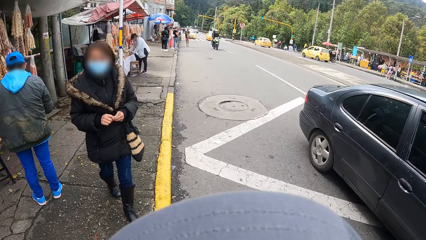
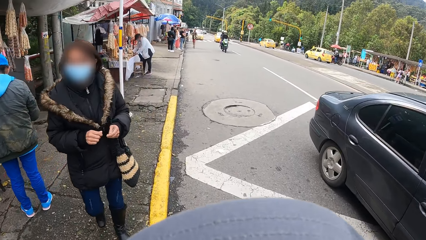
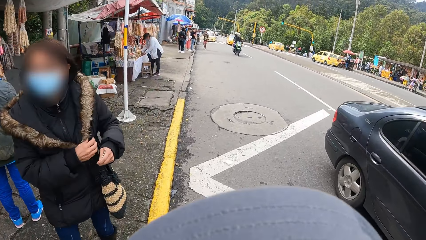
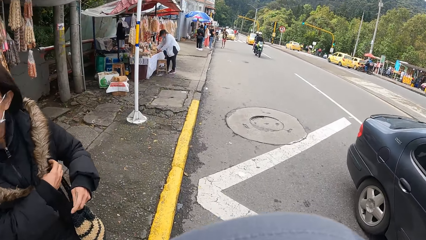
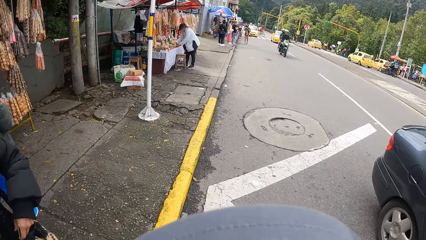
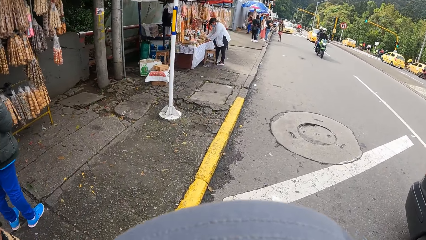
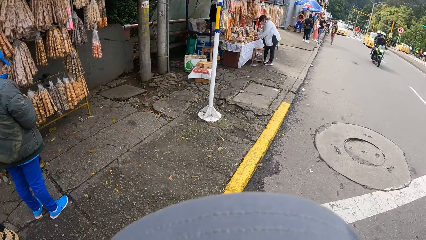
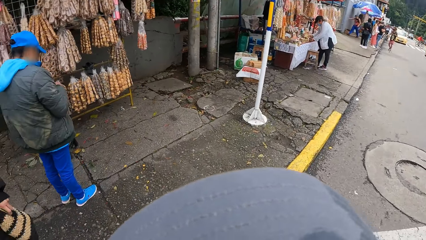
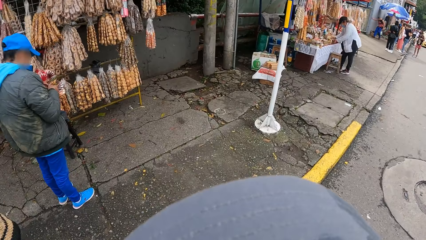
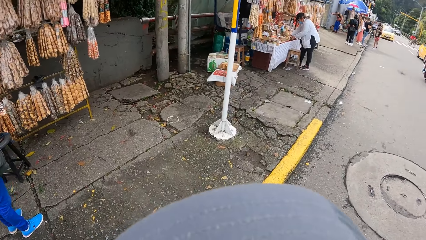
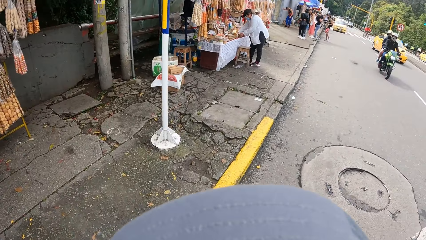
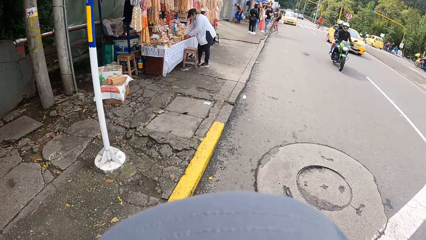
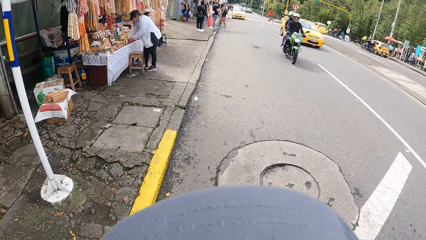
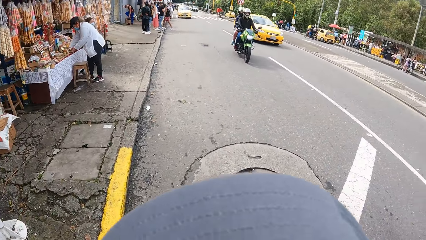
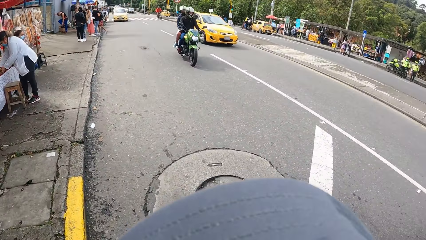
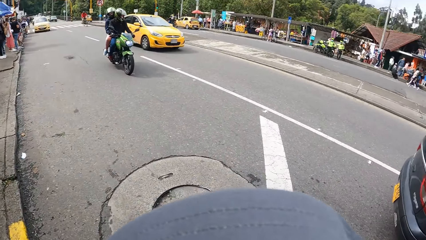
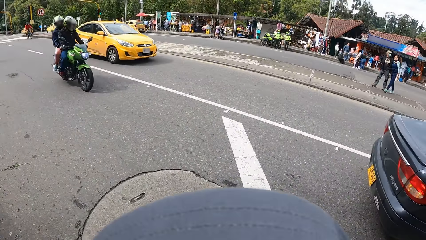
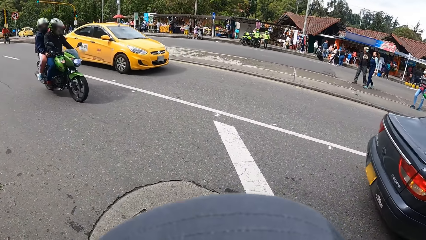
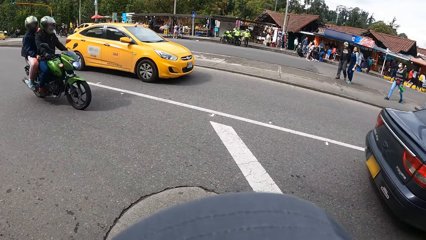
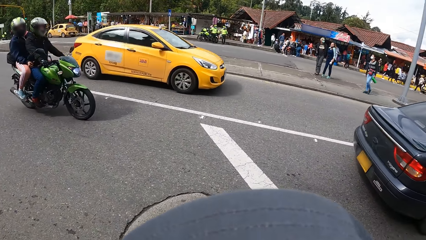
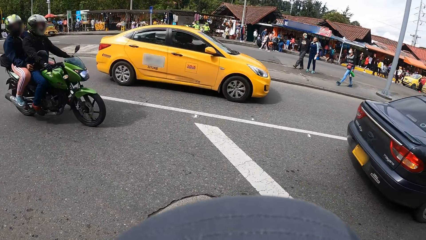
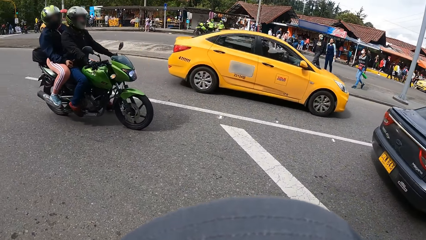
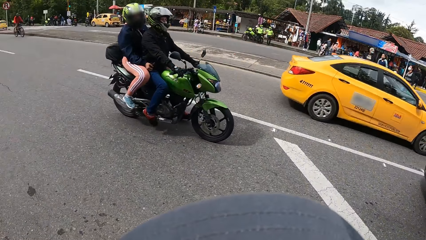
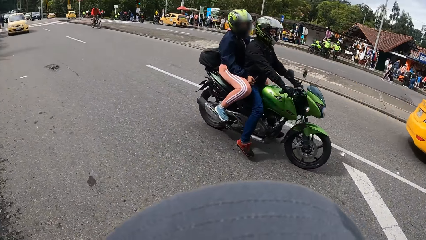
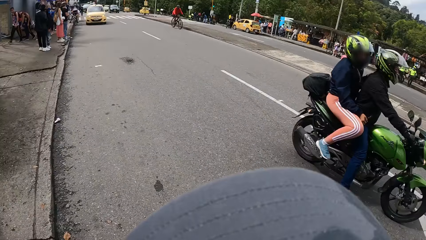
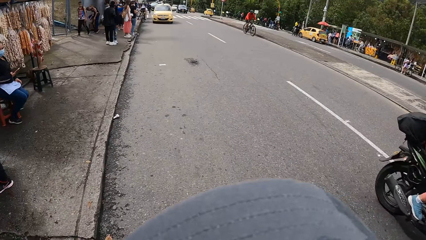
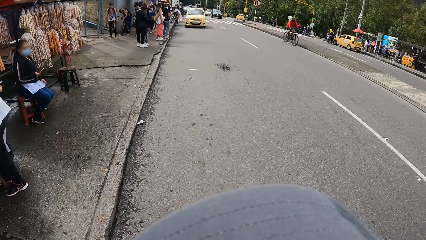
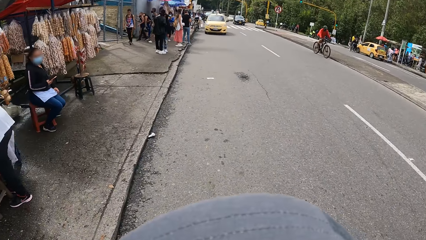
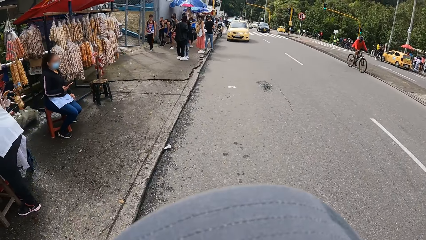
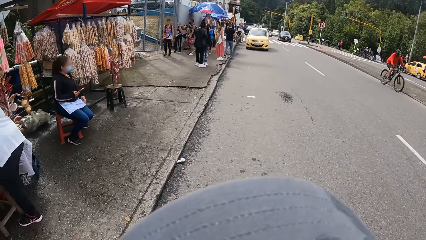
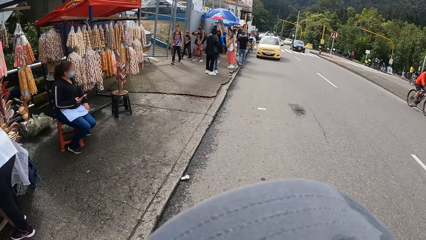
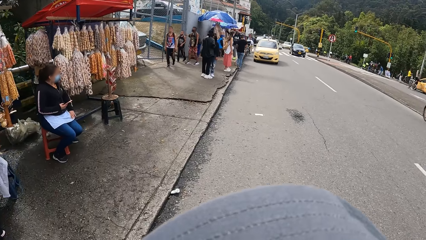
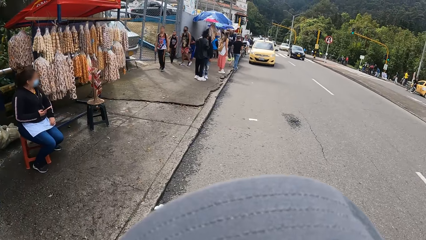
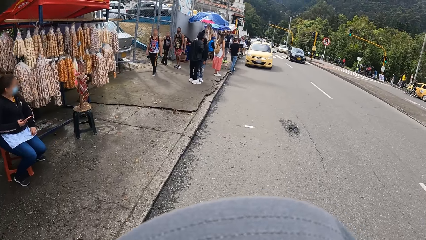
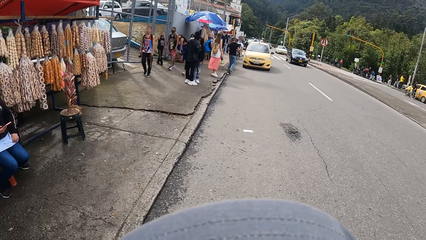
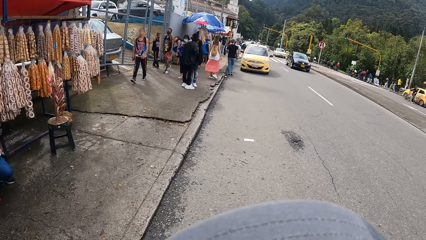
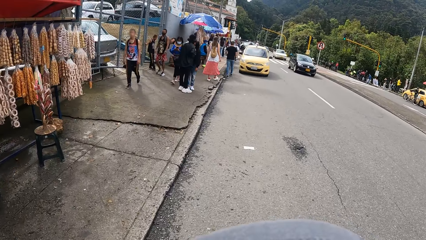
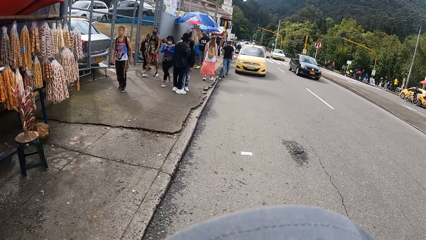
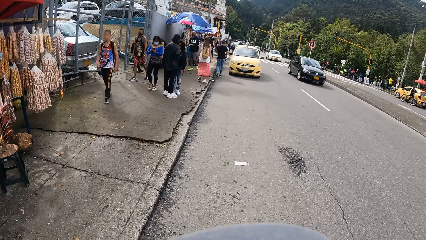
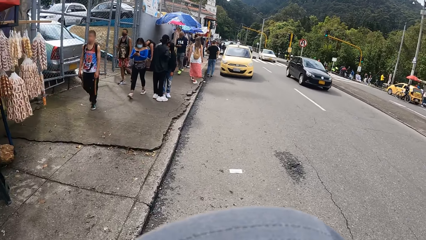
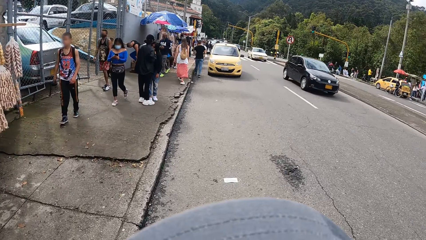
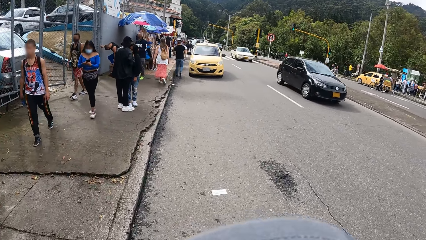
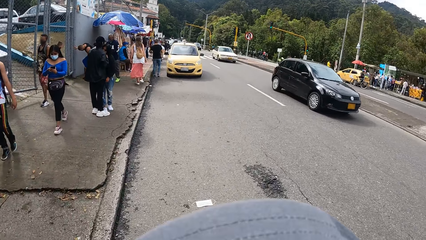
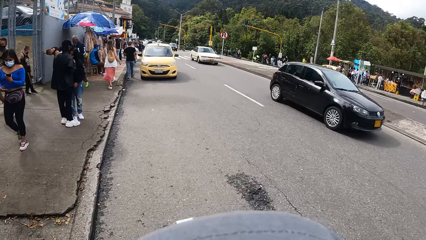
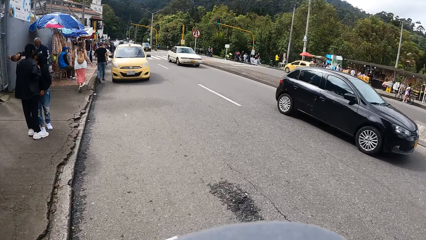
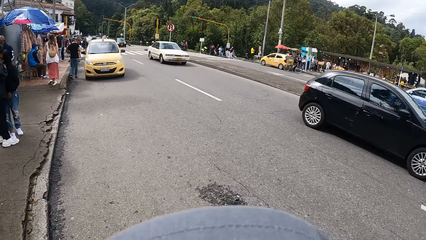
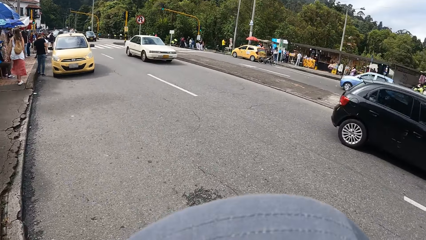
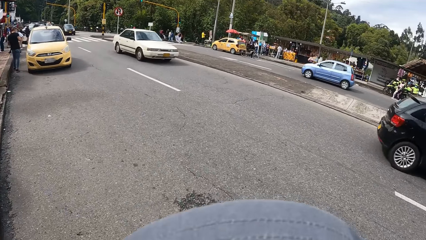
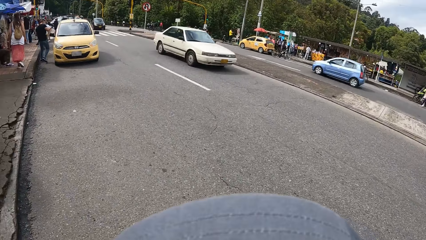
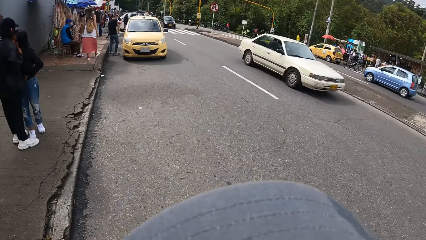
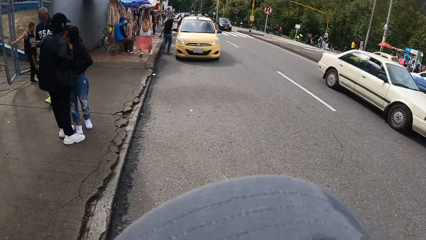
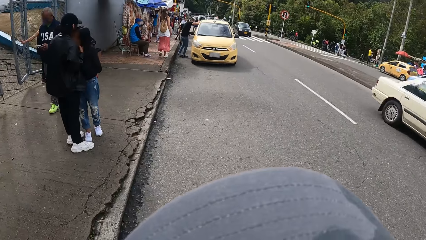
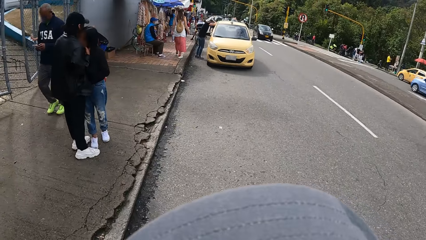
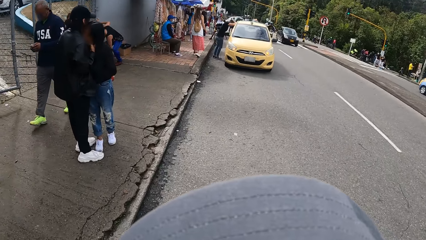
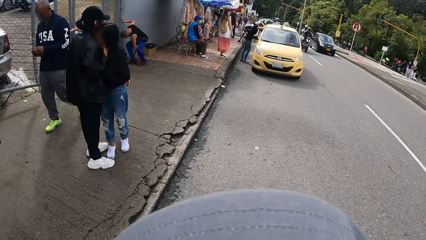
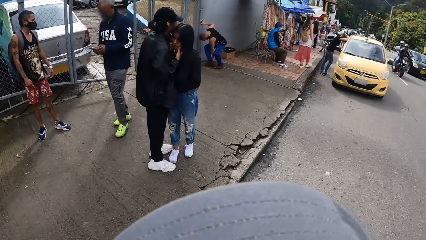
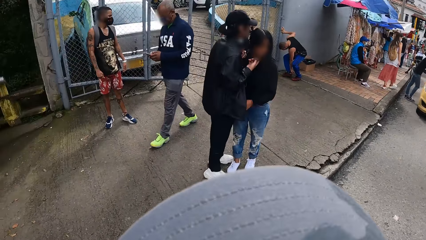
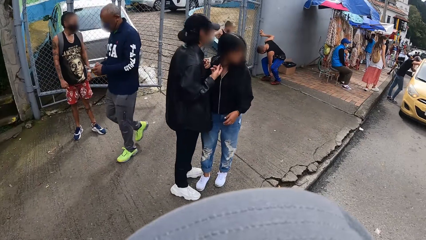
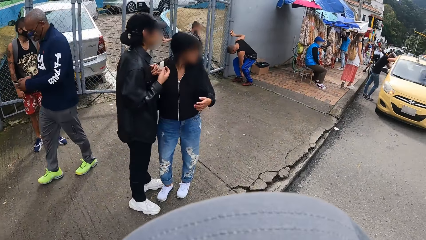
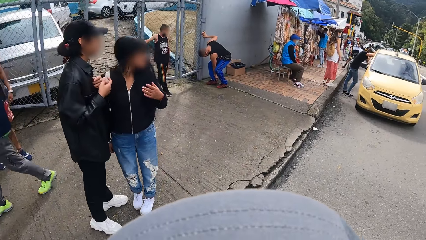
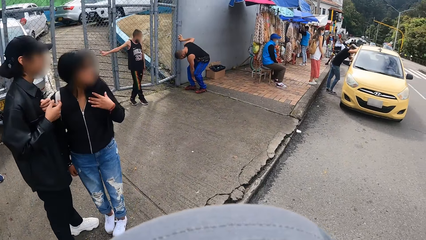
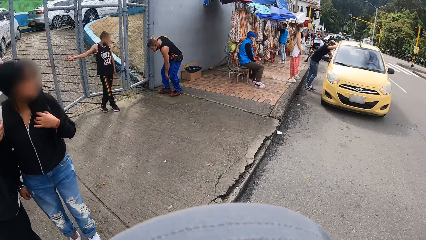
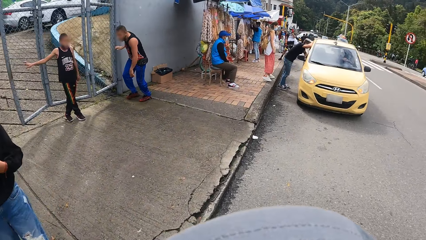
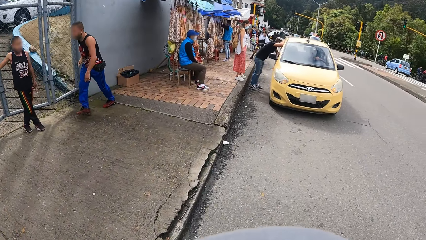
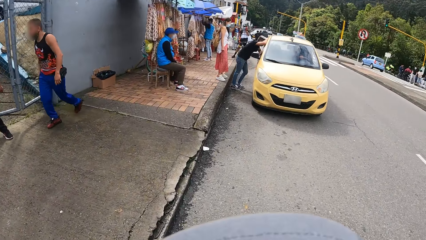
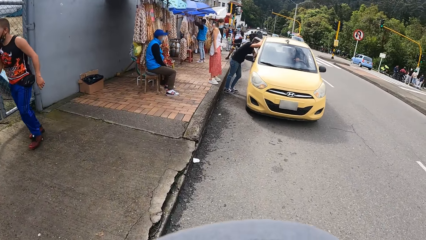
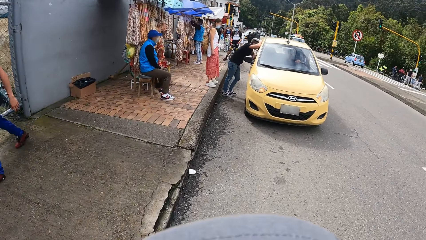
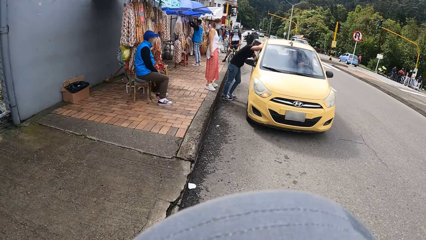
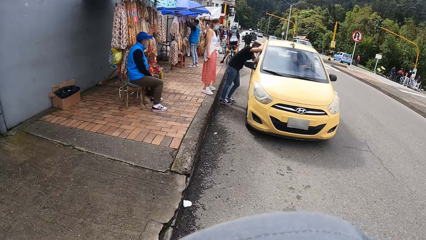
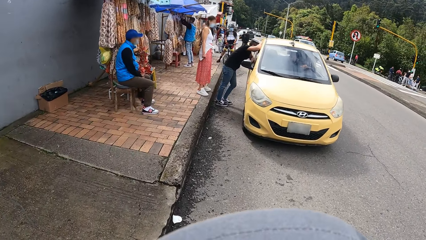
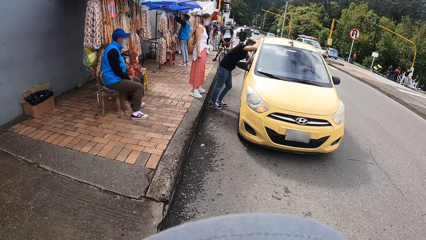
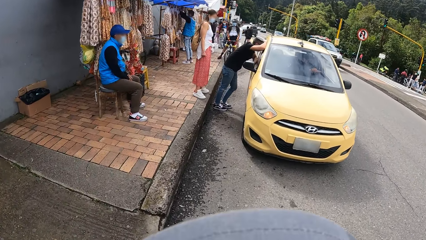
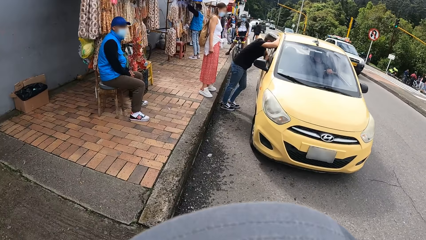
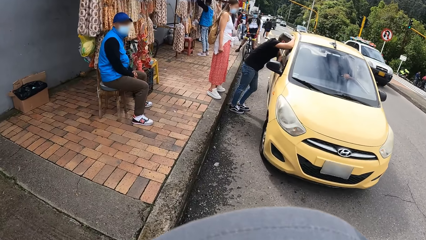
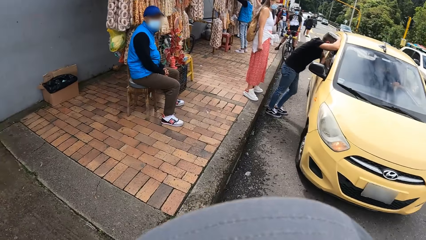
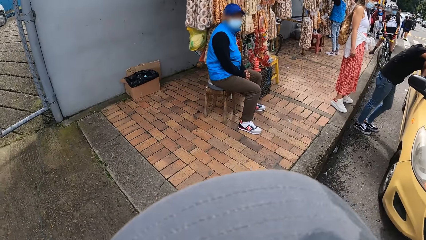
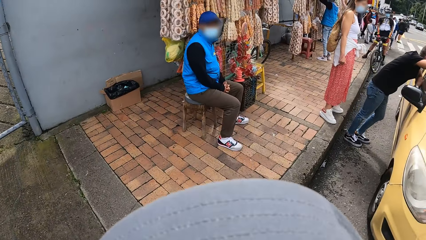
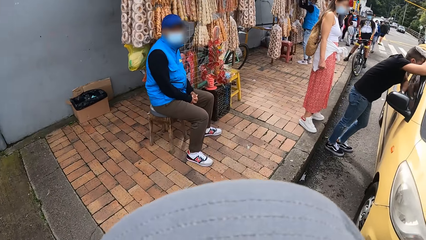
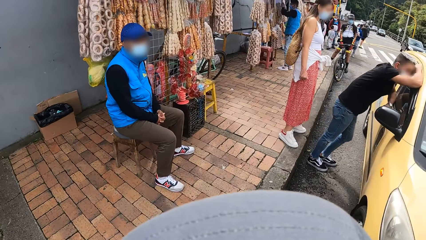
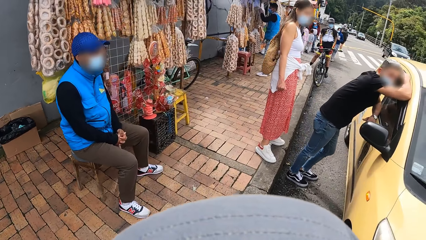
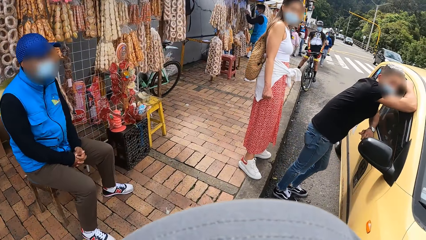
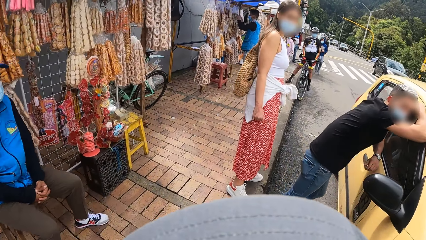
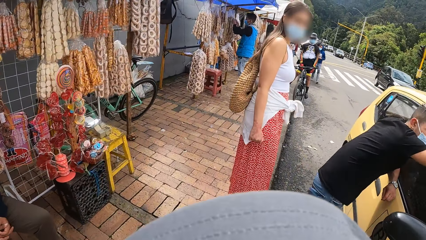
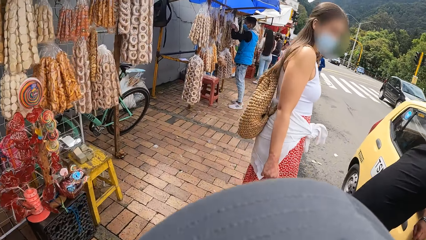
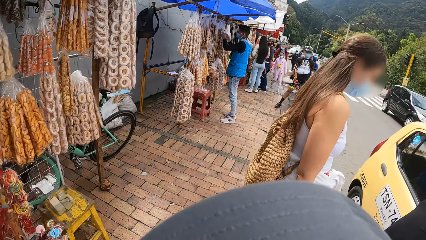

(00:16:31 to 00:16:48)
The camera wearer walks on the road in the street.
